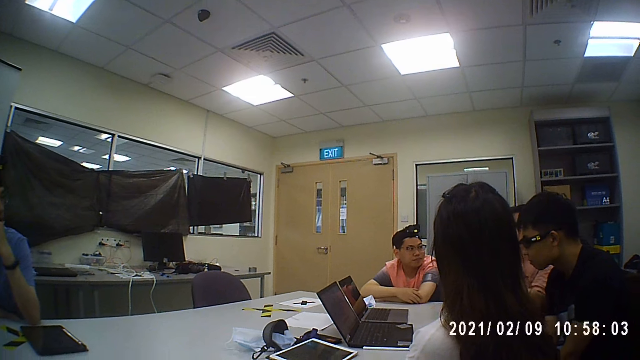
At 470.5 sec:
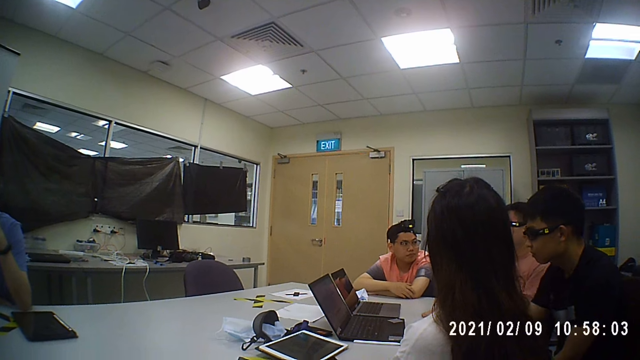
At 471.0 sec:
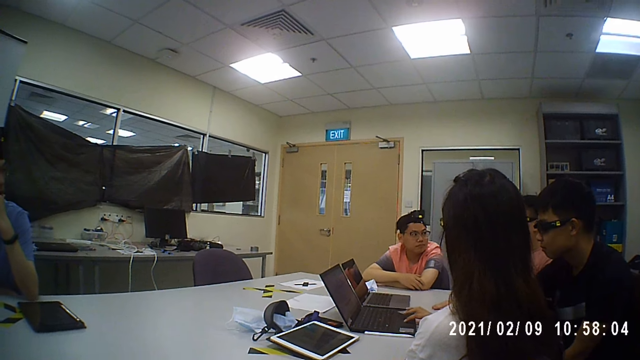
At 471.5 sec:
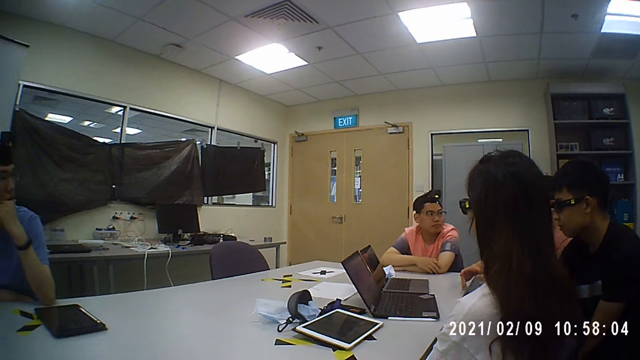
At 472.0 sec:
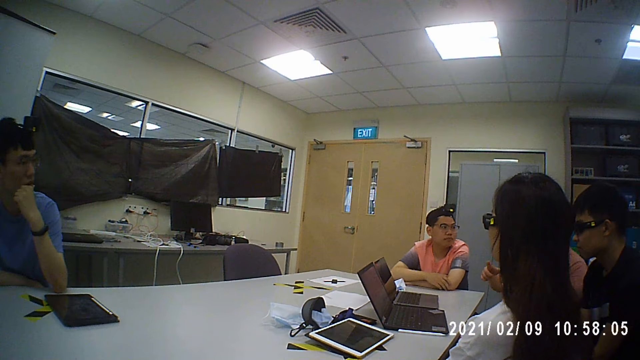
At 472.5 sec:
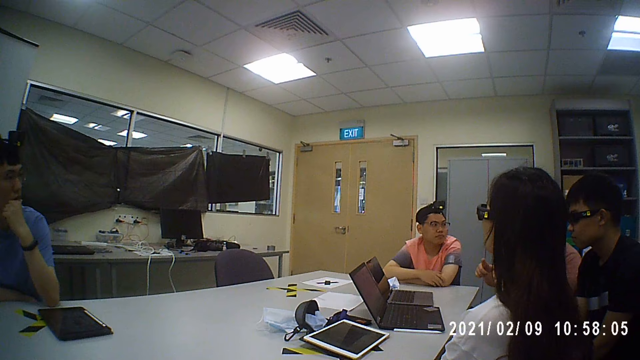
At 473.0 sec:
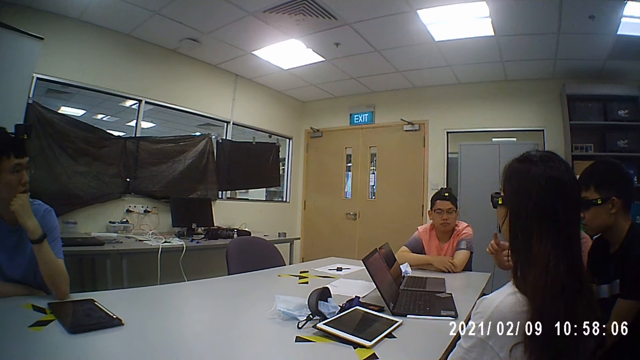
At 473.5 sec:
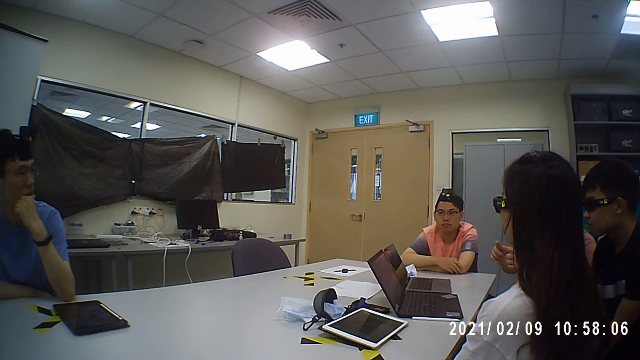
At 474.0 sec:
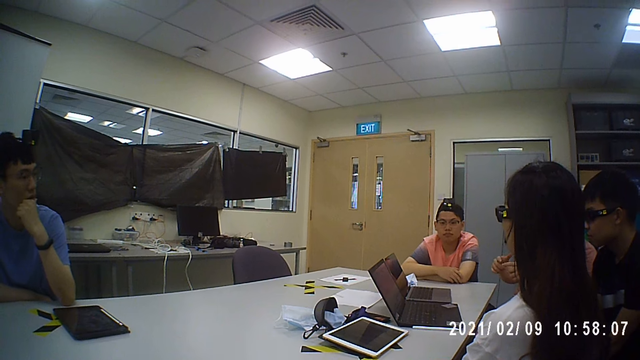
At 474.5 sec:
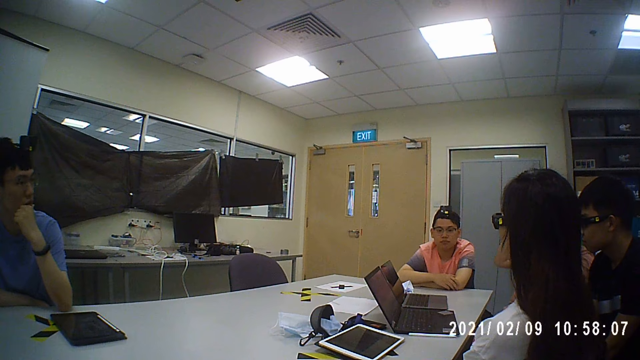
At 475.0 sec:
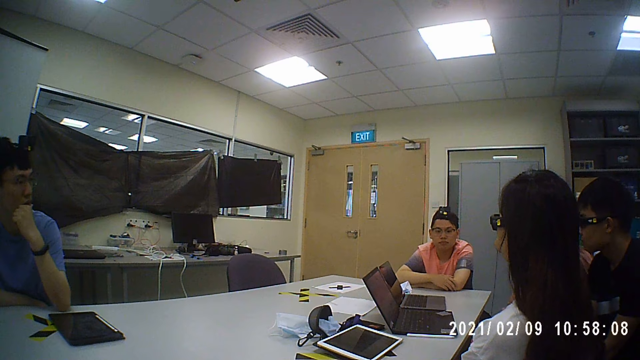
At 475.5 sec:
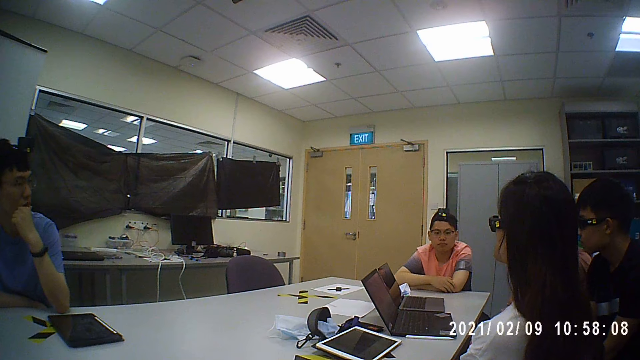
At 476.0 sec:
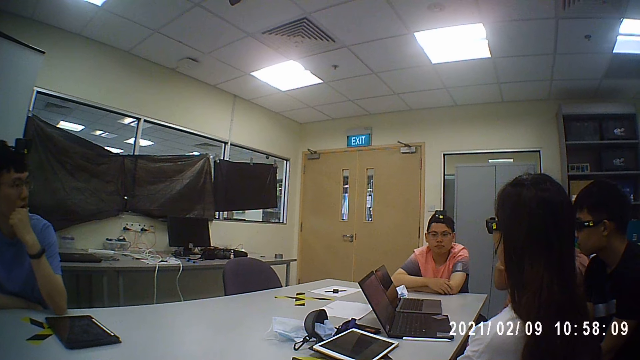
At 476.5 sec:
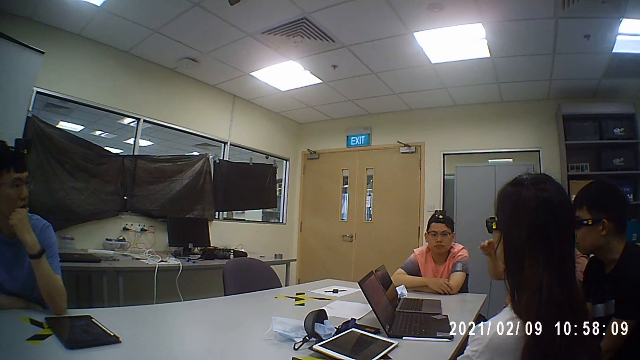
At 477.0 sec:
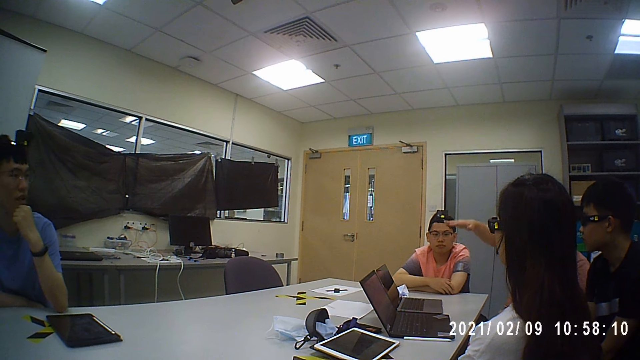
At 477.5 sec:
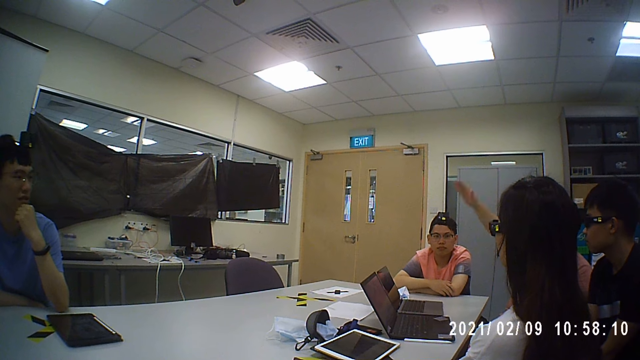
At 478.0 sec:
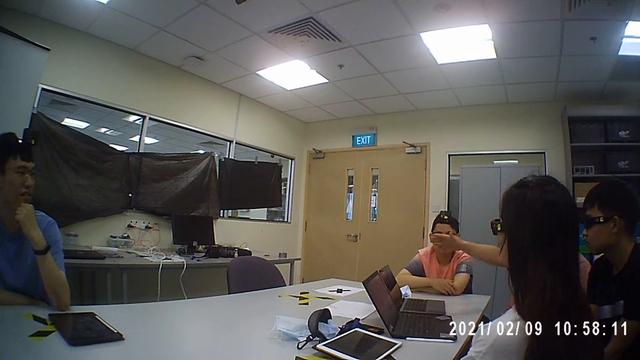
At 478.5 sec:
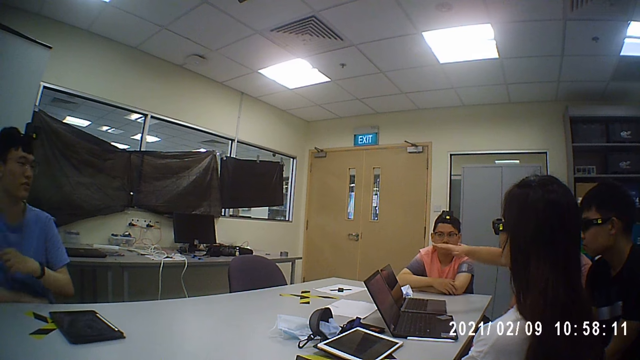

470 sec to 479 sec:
A man uses a laptop. Another man moves his hands. The camera wearer converses with the men and a woman.

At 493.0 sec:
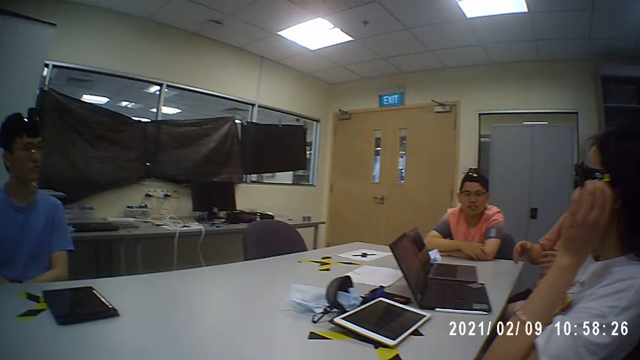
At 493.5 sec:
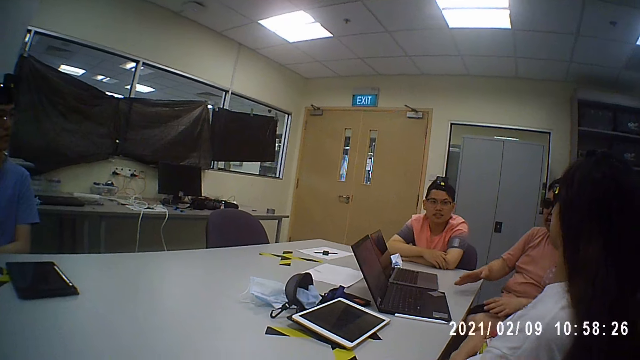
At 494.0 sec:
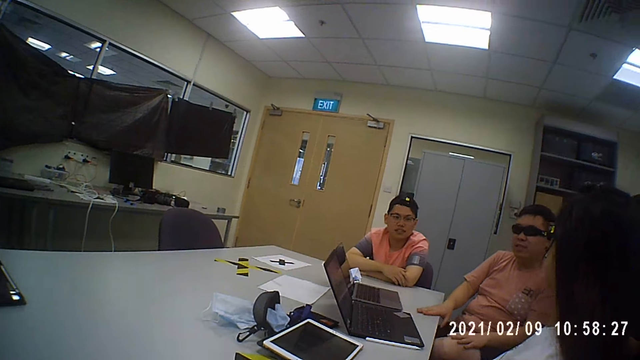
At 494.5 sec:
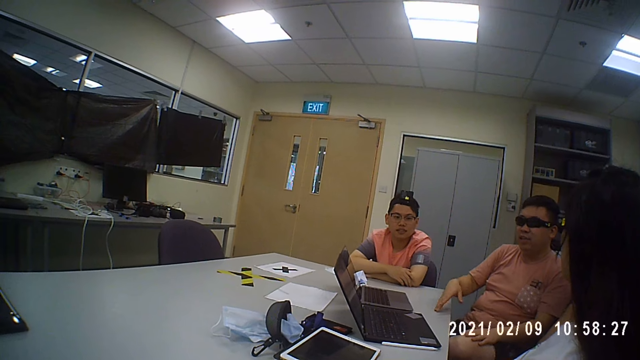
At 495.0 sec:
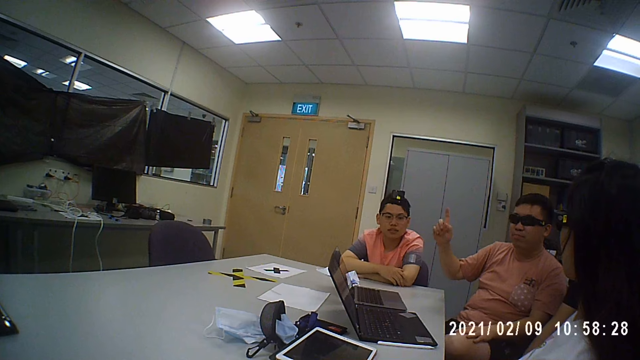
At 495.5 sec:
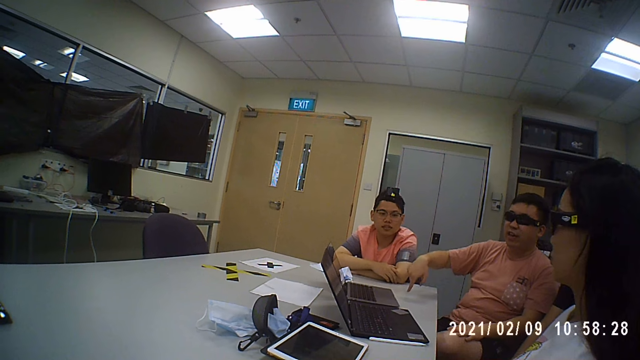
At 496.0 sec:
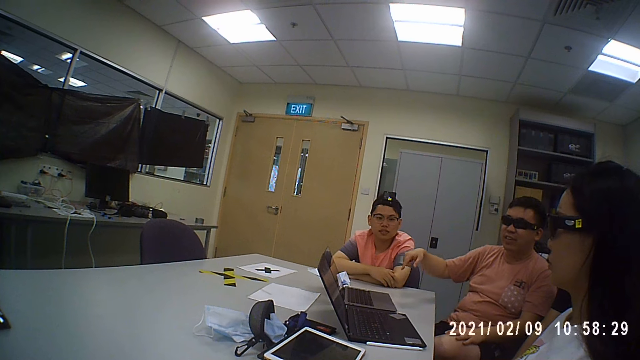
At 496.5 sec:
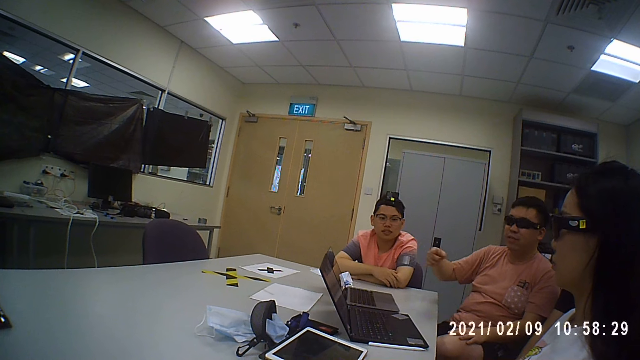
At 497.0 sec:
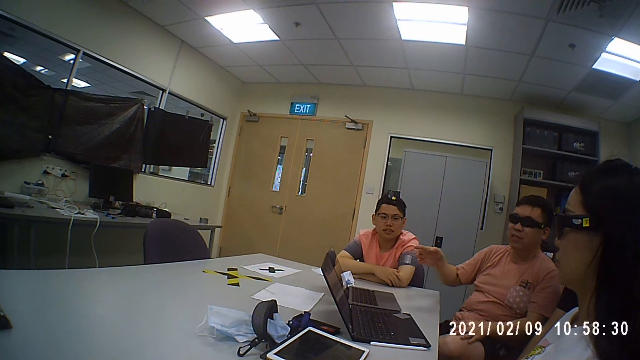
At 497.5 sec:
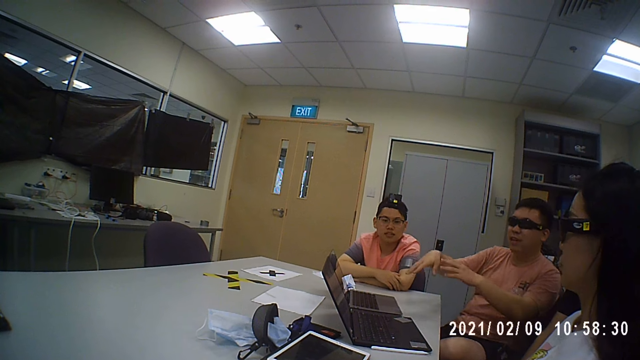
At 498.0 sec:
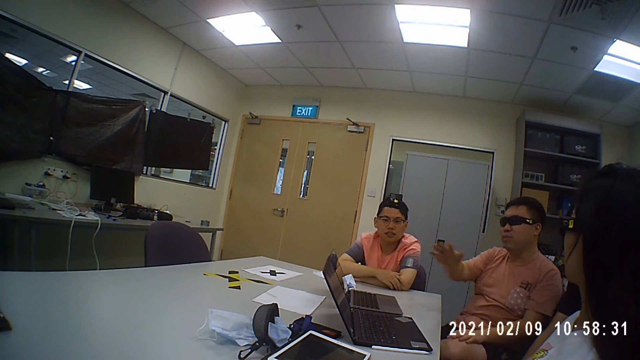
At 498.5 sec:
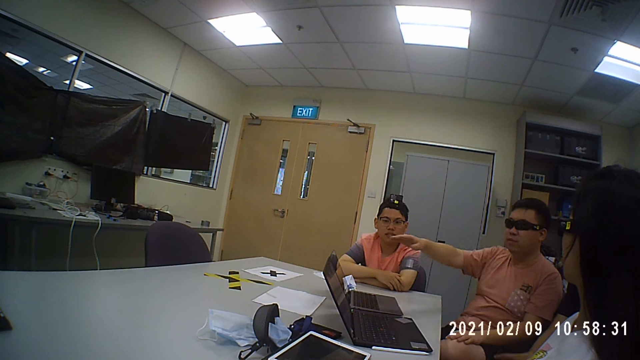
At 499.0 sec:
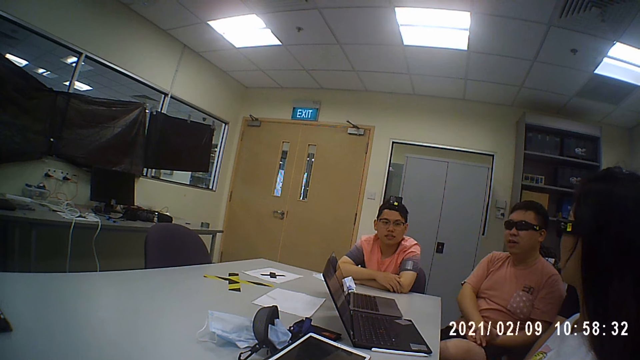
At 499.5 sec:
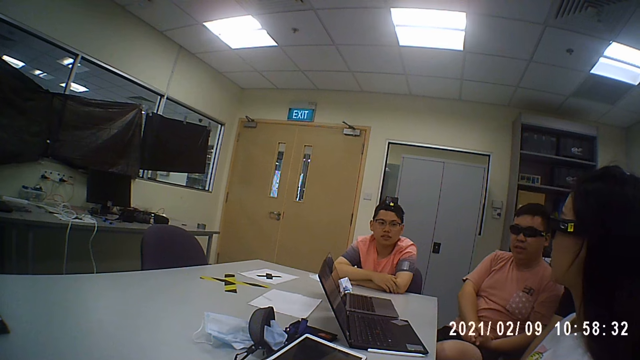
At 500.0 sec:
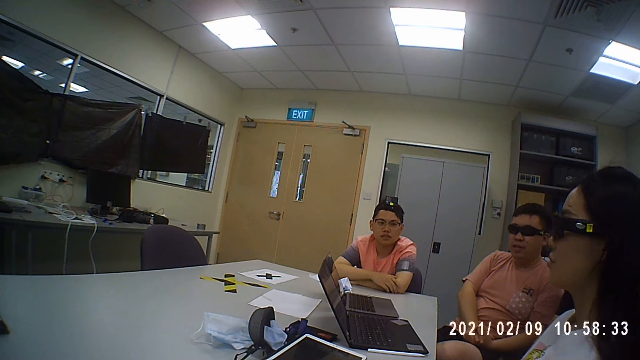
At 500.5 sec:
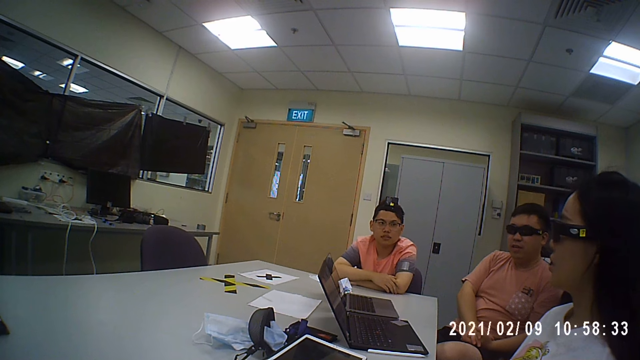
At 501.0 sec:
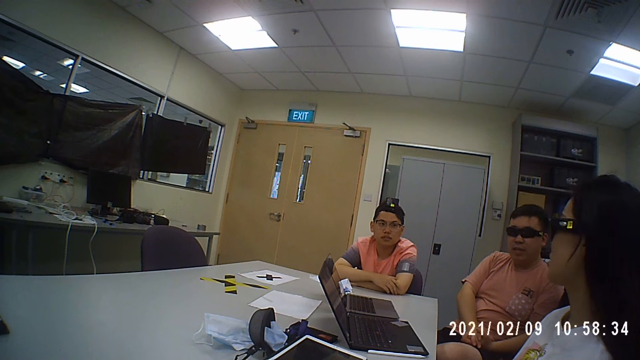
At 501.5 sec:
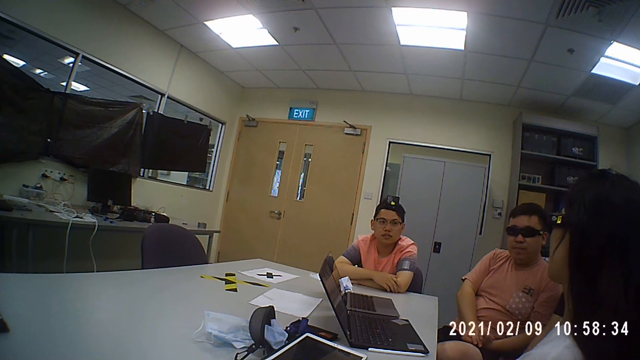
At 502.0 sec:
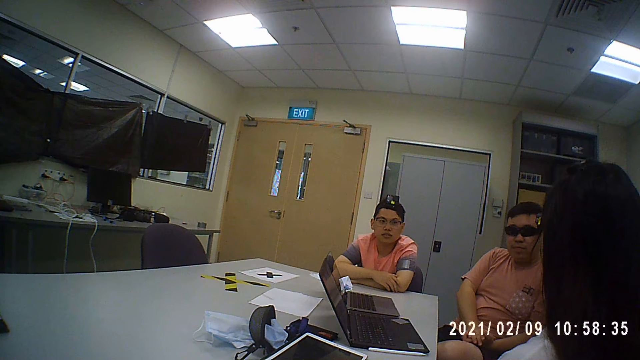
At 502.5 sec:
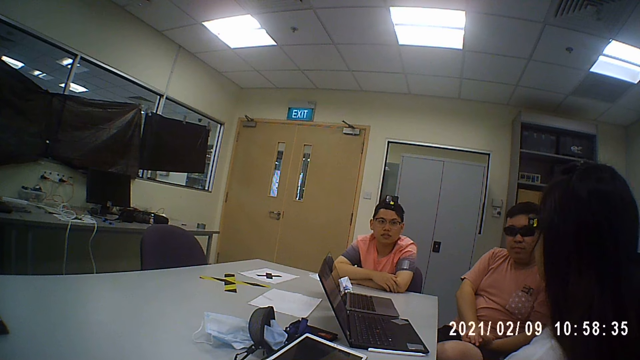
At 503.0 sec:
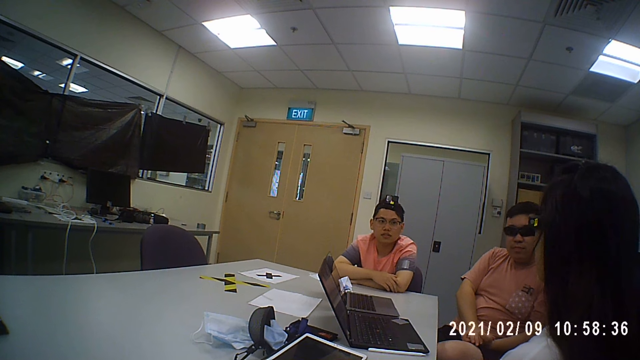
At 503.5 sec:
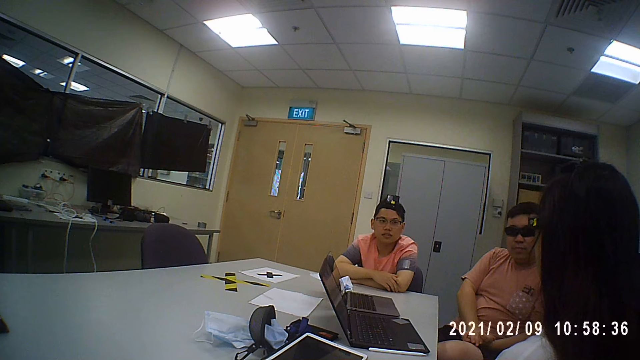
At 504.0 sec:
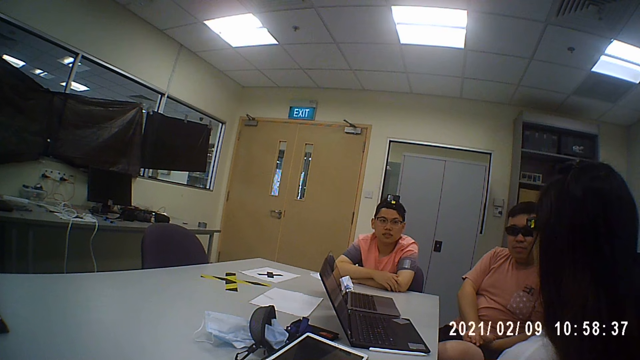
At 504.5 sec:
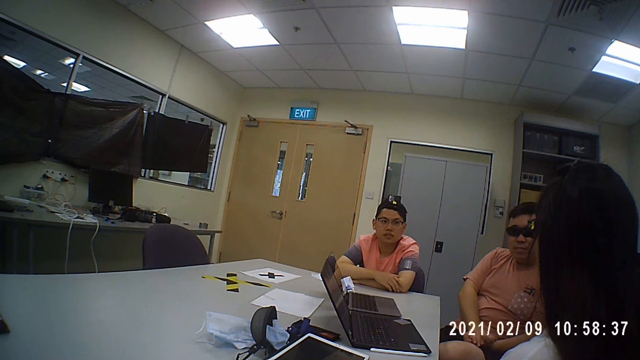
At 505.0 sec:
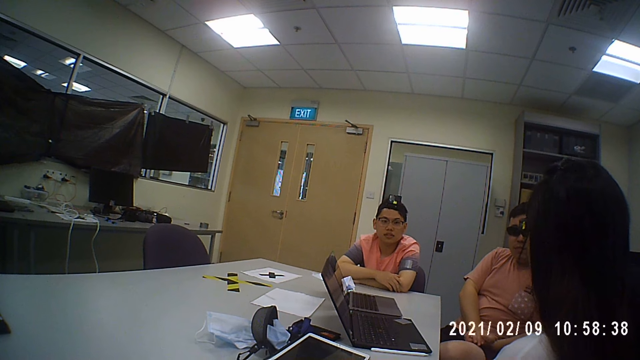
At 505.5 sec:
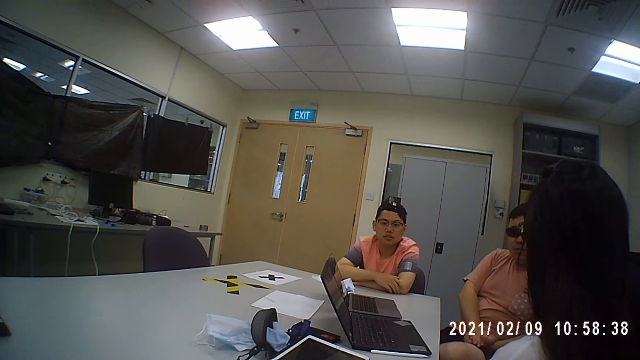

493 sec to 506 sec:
A man moves his hands. The camera wearer converses with the men and a woman.
